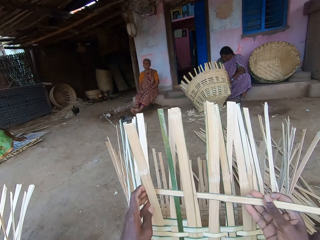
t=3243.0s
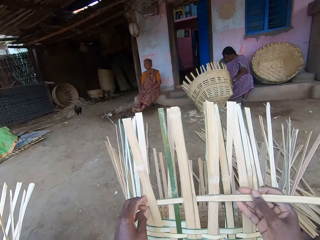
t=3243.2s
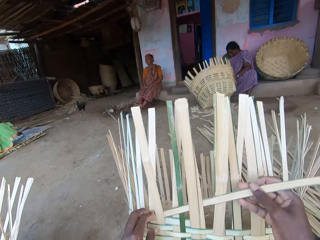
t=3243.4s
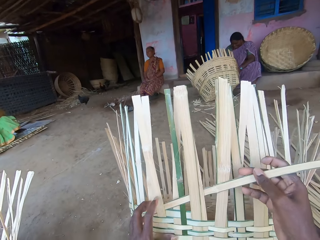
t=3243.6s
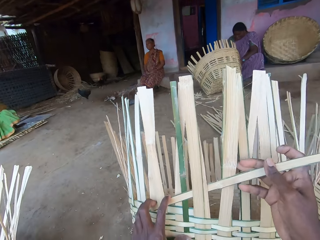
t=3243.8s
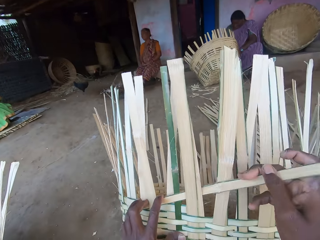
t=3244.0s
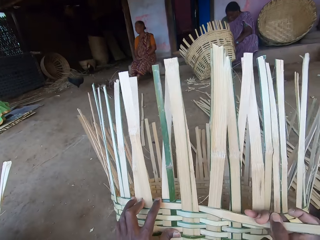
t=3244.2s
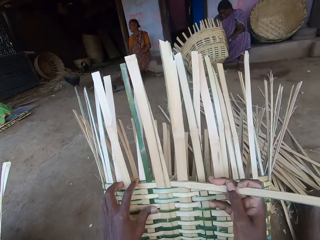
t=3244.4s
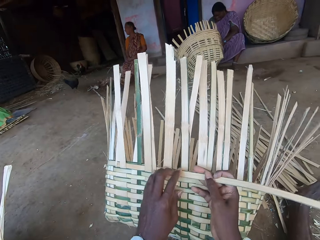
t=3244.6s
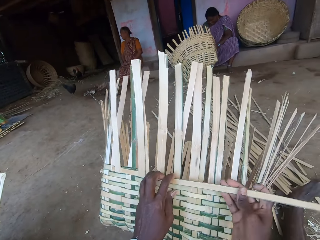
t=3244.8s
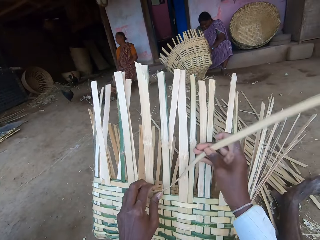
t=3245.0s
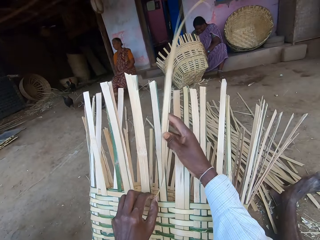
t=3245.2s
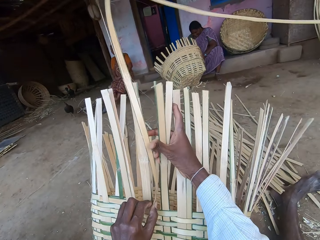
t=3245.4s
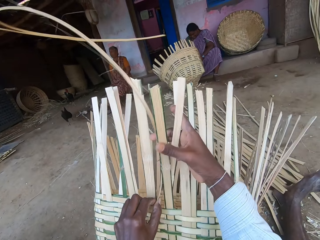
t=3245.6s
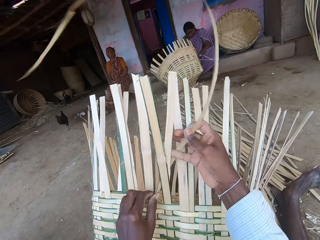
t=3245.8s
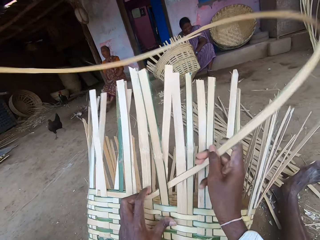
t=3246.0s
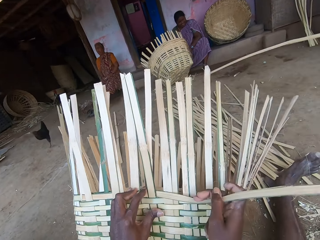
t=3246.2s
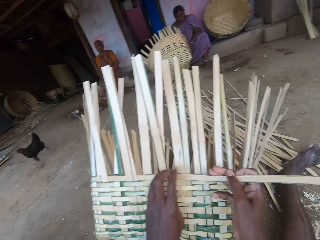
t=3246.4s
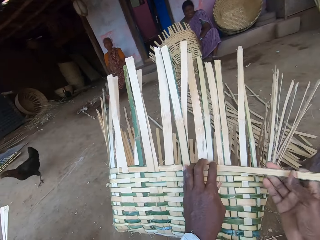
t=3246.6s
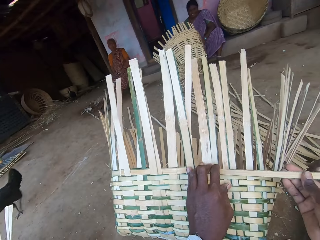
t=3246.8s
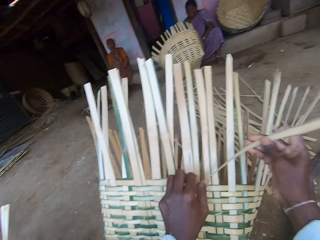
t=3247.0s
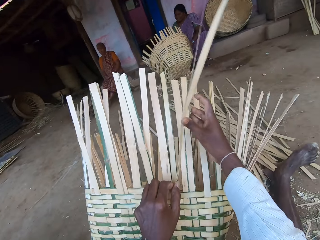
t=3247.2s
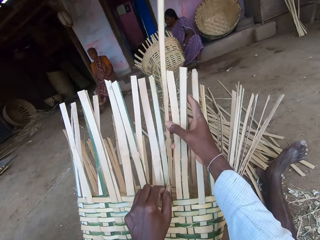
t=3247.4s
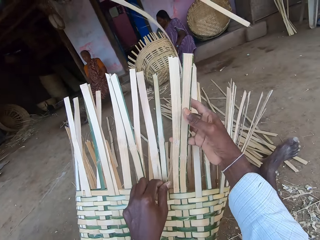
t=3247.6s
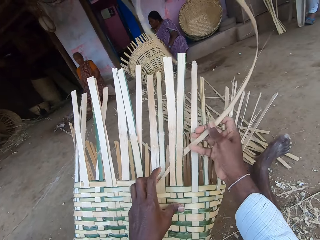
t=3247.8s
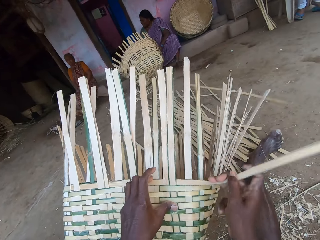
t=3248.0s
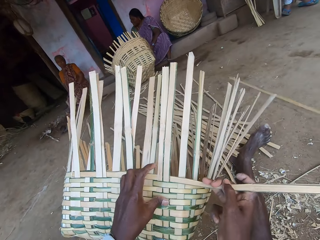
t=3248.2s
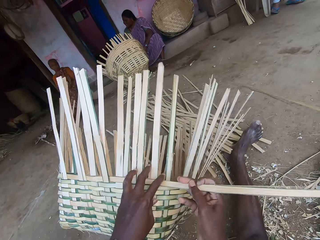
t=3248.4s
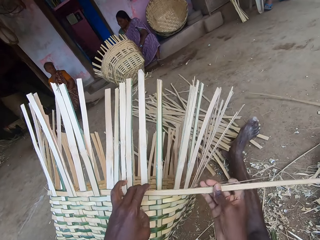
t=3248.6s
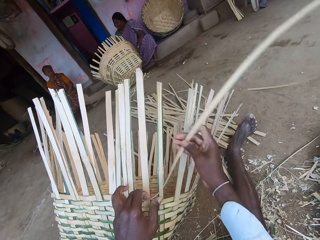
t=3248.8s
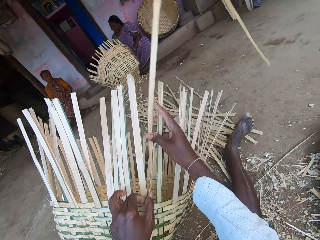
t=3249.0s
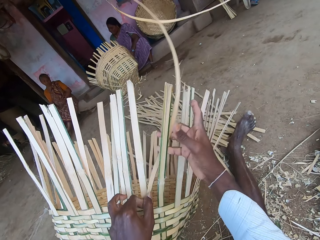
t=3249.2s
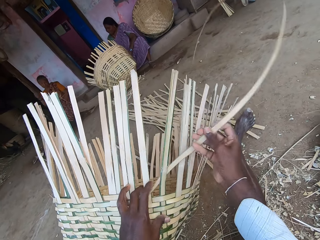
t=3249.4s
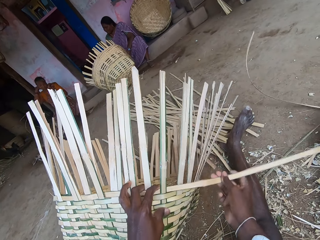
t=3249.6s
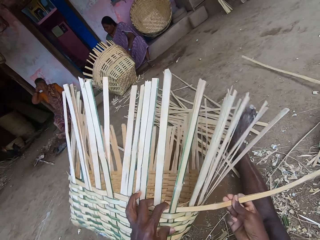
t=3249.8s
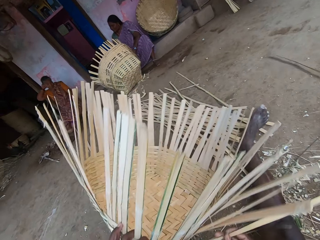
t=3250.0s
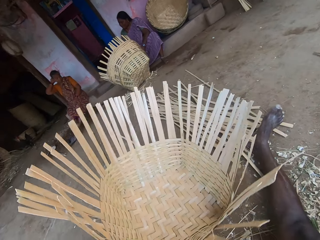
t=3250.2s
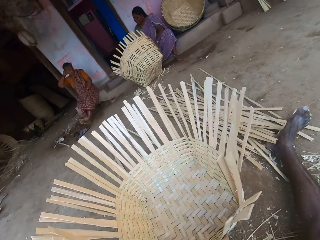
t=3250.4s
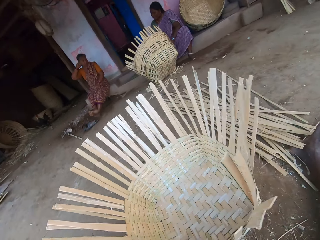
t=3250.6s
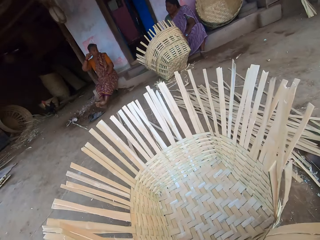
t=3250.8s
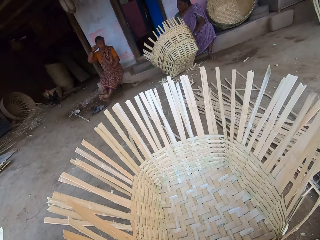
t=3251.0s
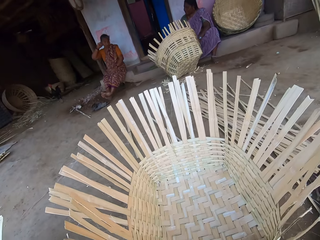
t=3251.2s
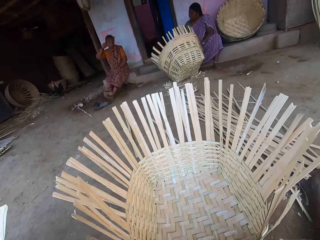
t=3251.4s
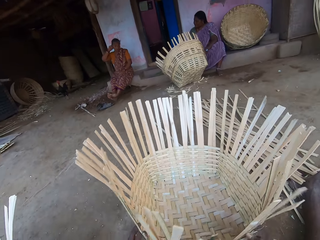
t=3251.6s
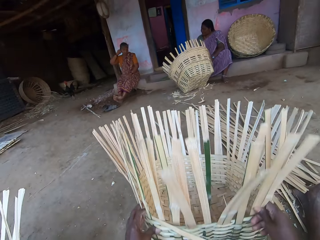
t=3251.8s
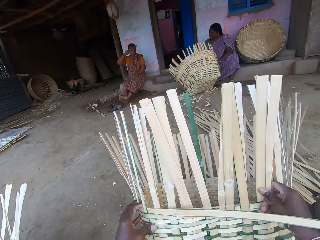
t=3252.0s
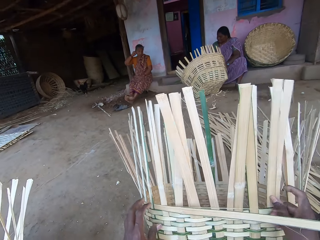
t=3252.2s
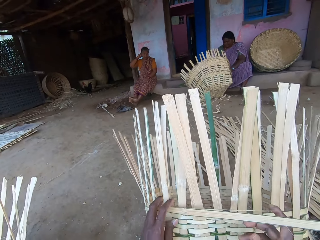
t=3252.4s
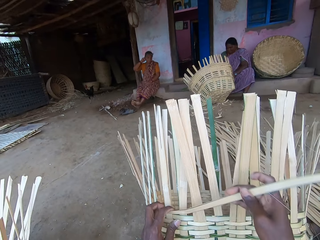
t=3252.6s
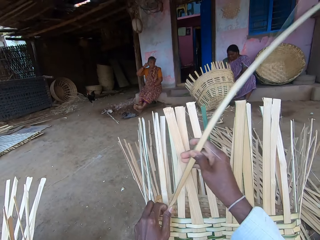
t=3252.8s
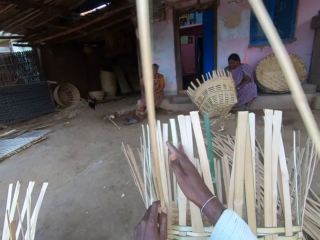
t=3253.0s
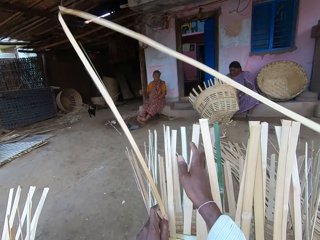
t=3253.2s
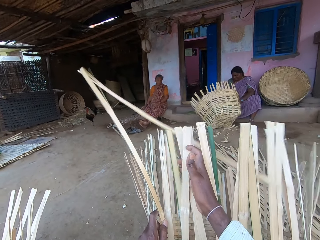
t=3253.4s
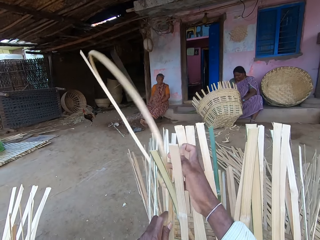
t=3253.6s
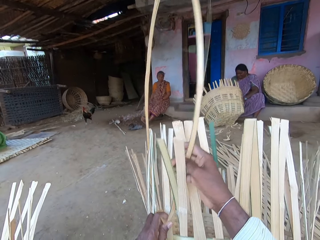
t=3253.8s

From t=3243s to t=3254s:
The camera wearer weaves the basket. A woman scratches her head with her right hand. The camera wearer places the basket on the ground with both hands. They raise the basket on the ground with both hands. They turn the basket.

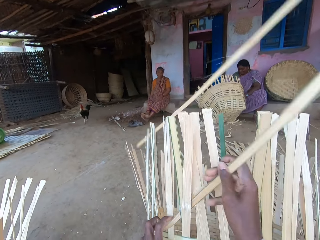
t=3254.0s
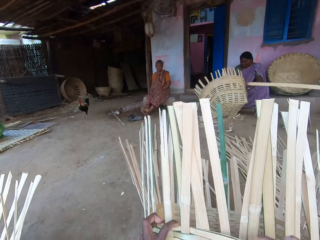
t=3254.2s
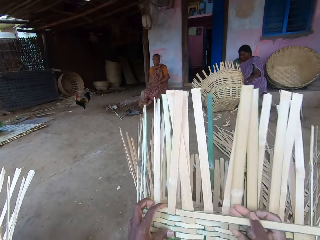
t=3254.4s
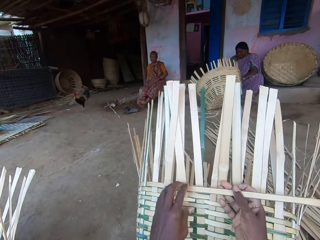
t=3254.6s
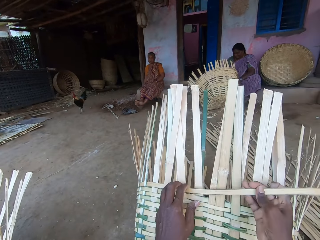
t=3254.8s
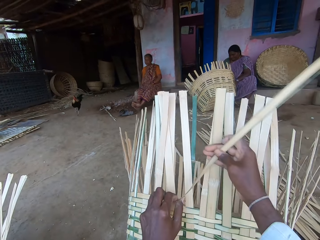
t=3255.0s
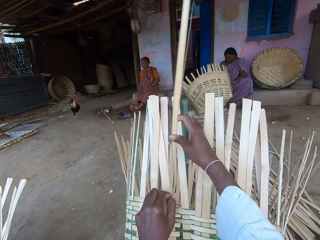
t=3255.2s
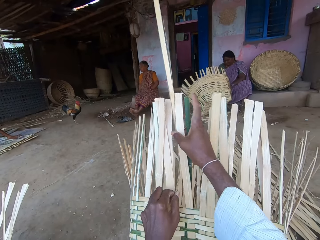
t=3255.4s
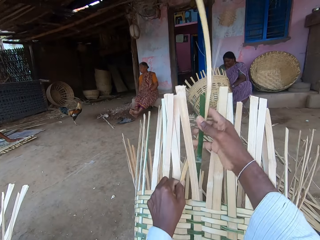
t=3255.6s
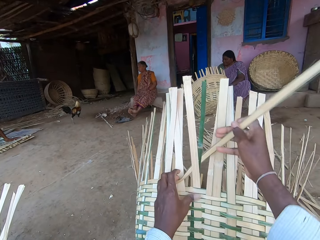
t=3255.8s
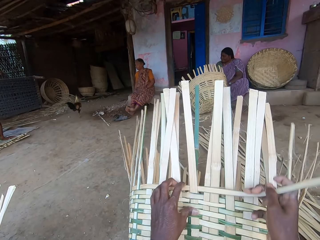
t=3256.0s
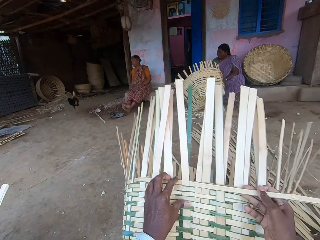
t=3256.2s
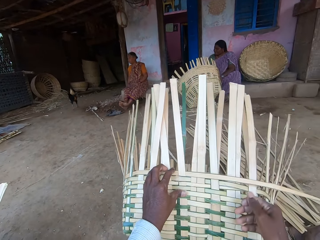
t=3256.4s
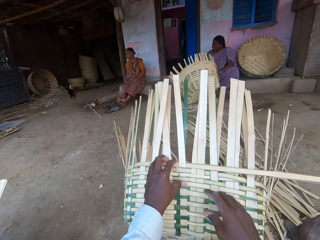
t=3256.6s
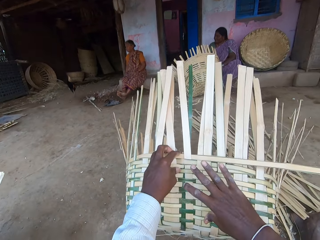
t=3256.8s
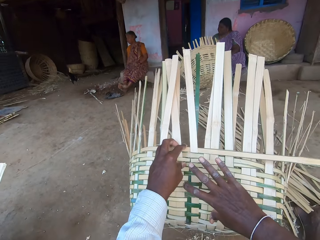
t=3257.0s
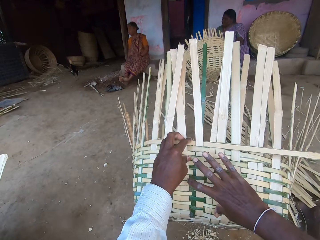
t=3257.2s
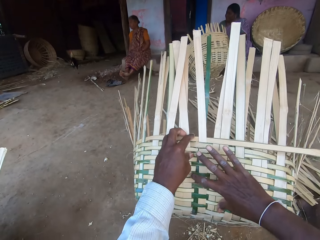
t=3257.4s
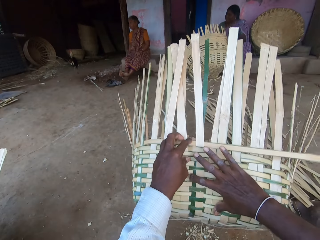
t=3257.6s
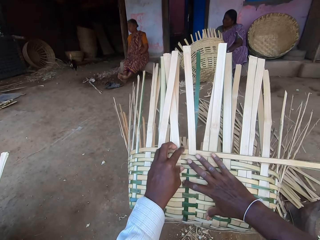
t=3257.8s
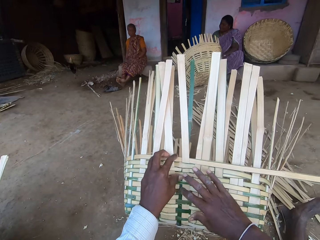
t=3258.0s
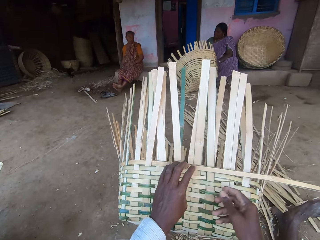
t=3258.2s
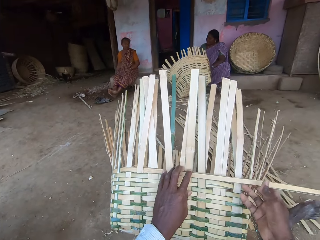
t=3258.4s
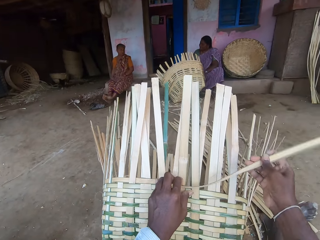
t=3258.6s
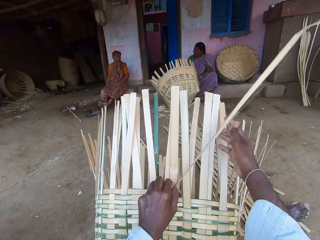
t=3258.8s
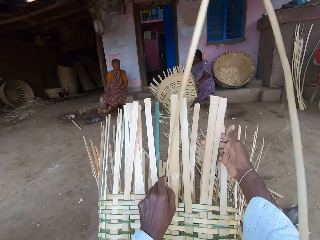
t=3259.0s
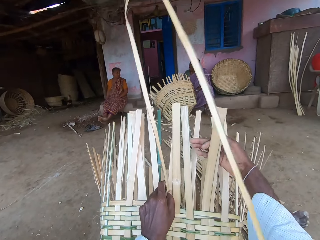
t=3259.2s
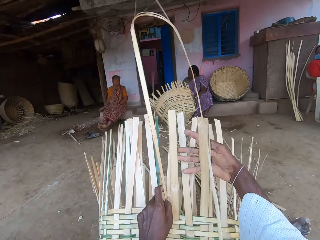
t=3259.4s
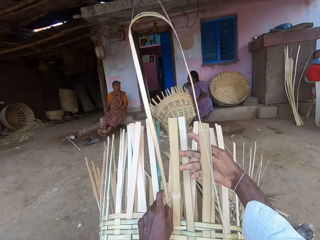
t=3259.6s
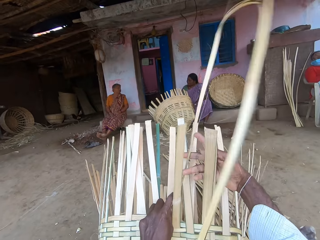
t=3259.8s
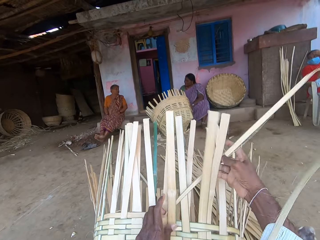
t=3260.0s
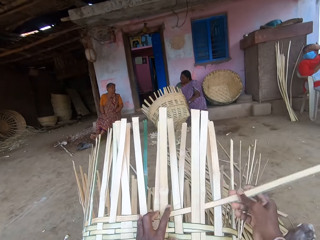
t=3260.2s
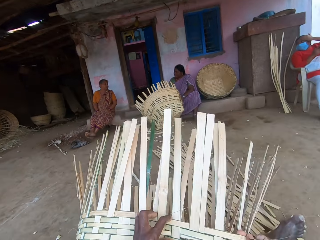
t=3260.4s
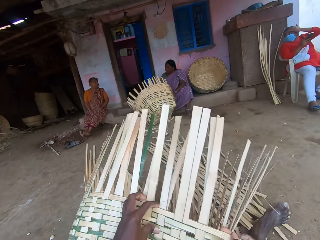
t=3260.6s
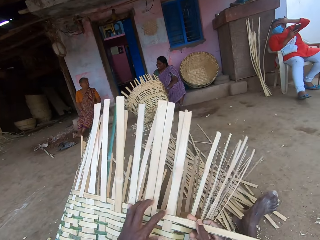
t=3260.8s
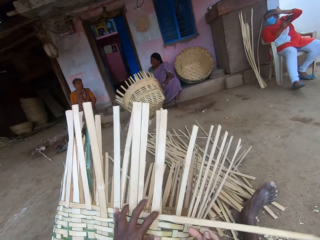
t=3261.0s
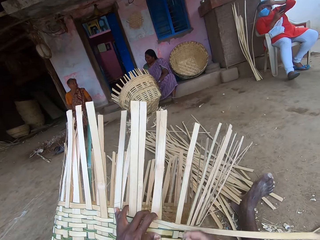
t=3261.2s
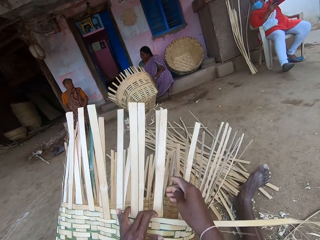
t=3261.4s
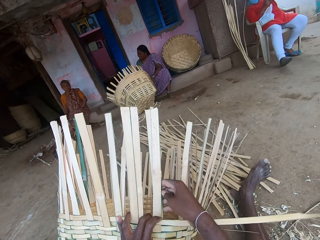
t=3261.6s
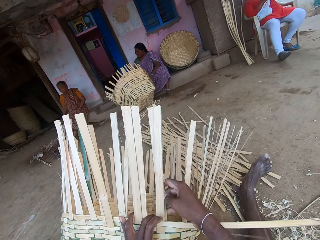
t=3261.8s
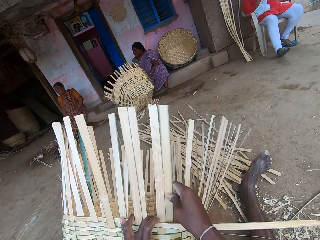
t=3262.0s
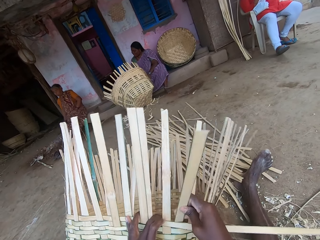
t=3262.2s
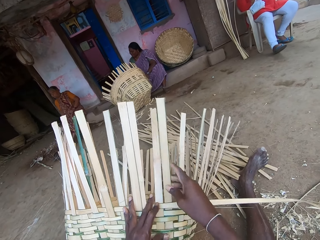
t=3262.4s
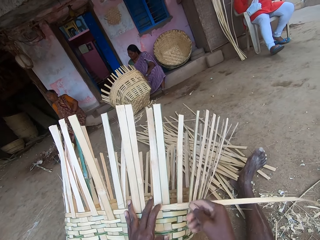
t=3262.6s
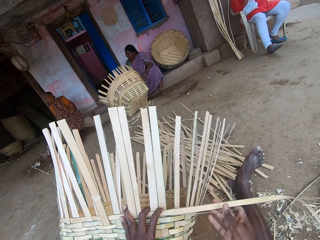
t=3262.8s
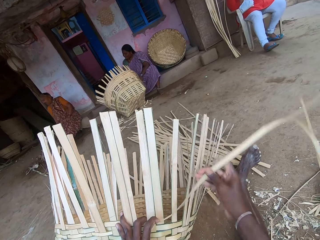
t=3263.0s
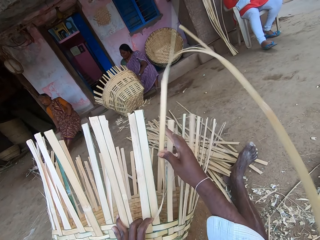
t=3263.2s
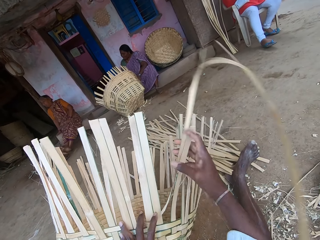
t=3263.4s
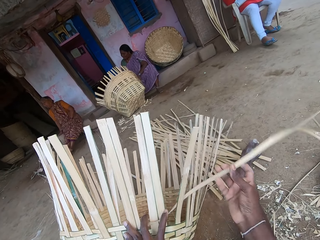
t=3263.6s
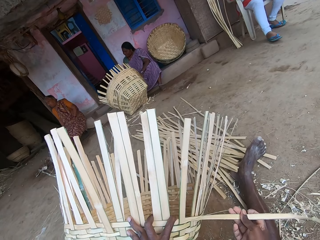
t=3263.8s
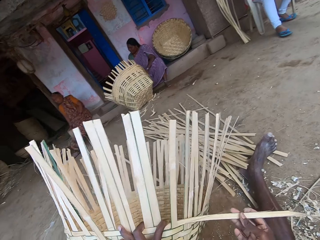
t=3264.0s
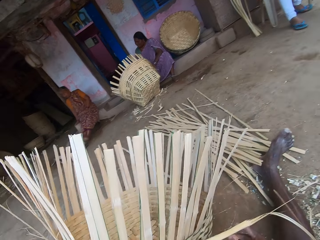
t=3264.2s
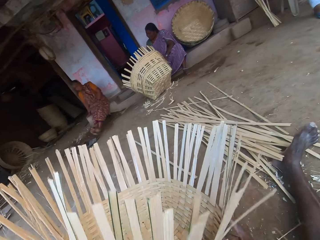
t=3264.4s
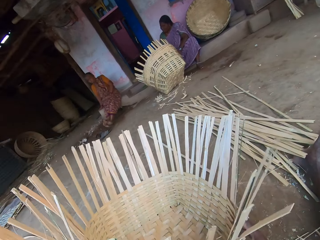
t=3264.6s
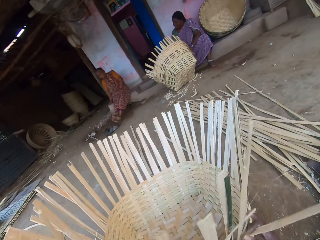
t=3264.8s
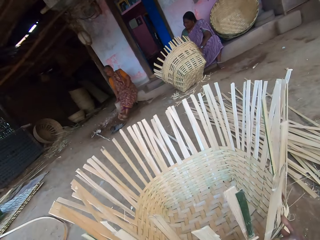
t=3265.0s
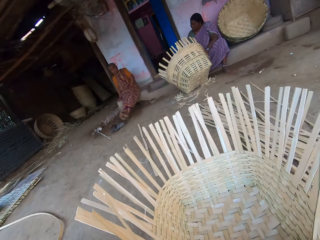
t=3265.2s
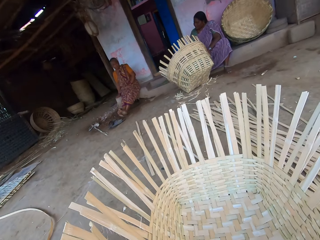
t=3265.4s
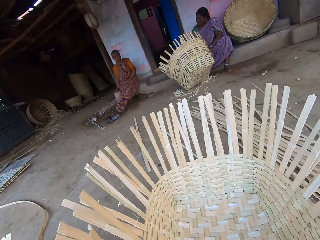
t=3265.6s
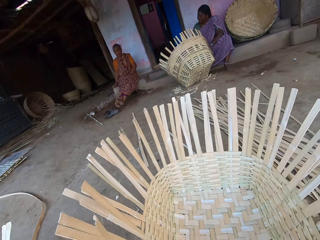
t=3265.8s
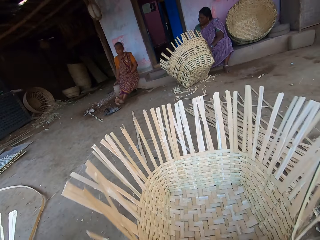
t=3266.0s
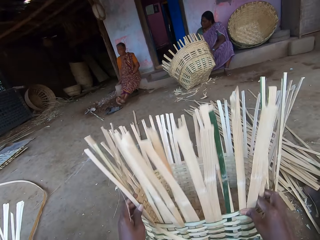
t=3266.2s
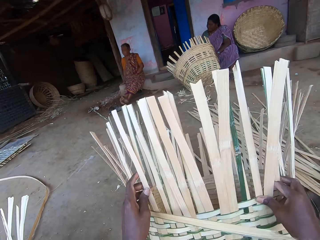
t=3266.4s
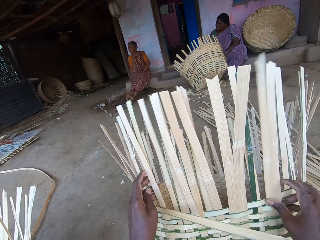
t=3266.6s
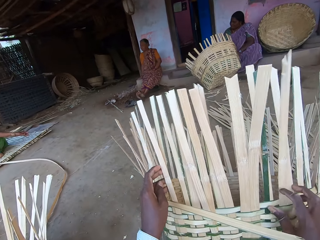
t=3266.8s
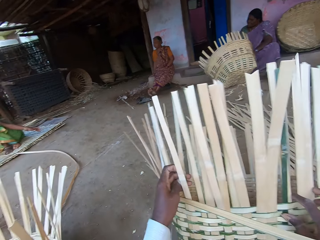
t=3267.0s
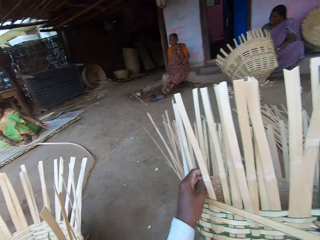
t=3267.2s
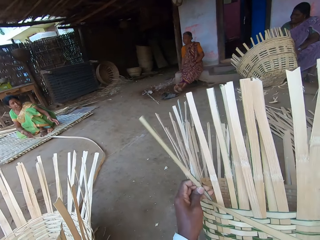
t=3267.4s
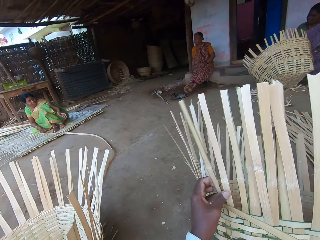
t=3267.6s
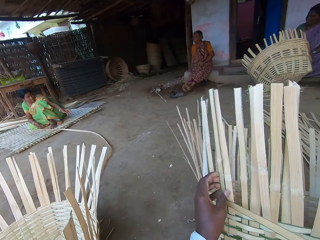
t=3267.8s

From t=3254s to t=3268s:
The camera wearer weaves the basket. He presses the basket with his right hand. He touches the basket with fingers. He weaves the bamboo strip in the basket with both hands. A woman holds a phone in her right hand. The camera wearer places the basket on the ground with both hands. He turns the basket. He lifts the basket from the ground with both hands. He holds the basket.
